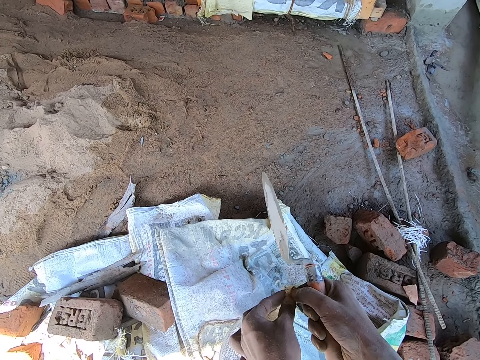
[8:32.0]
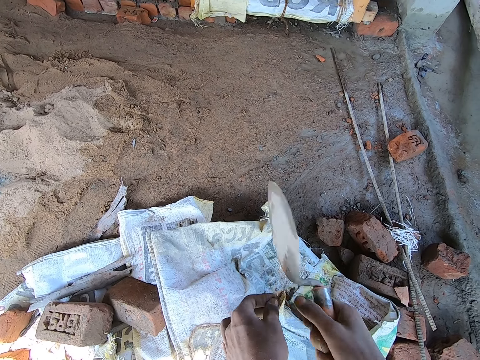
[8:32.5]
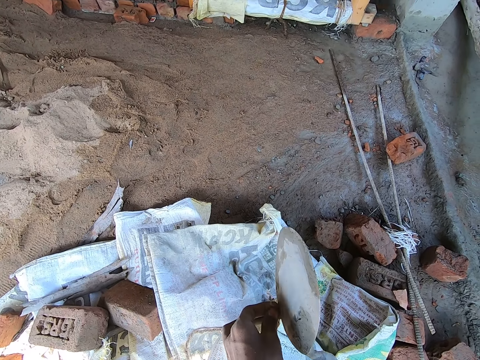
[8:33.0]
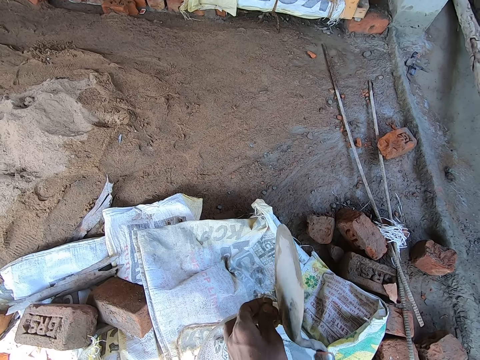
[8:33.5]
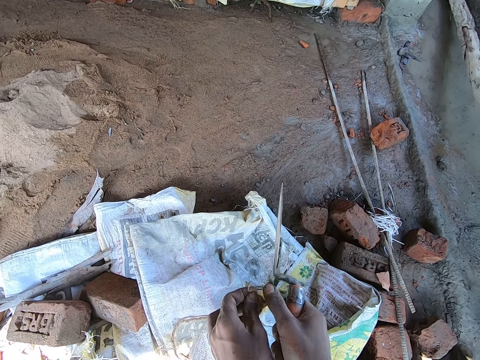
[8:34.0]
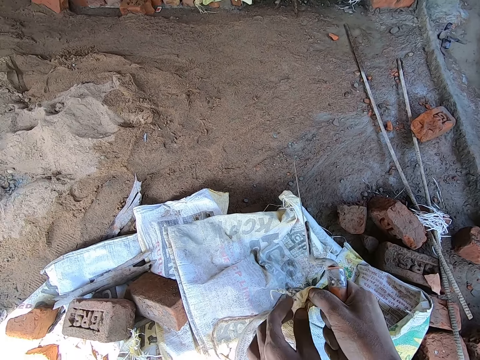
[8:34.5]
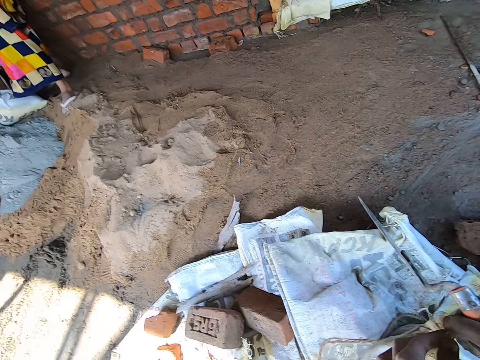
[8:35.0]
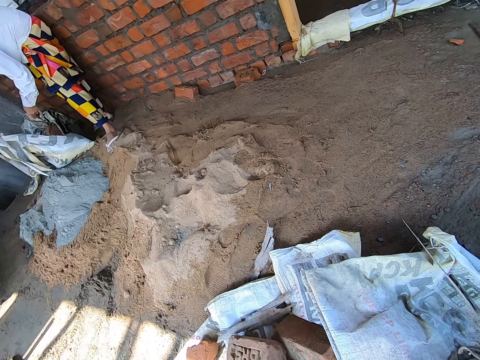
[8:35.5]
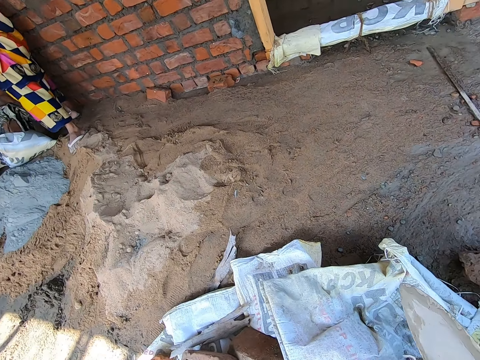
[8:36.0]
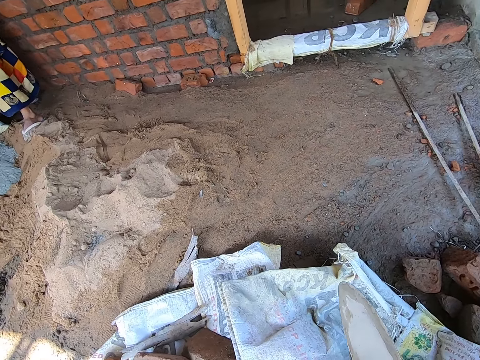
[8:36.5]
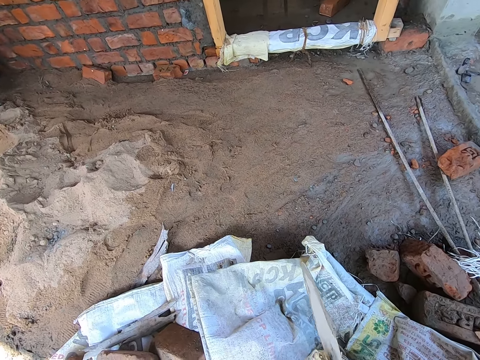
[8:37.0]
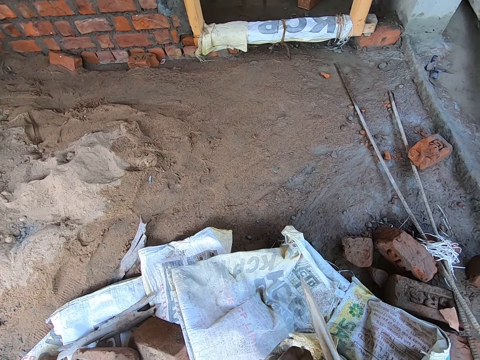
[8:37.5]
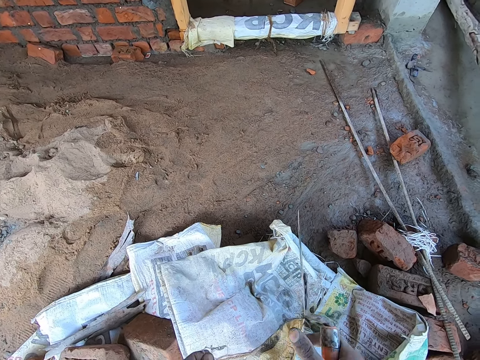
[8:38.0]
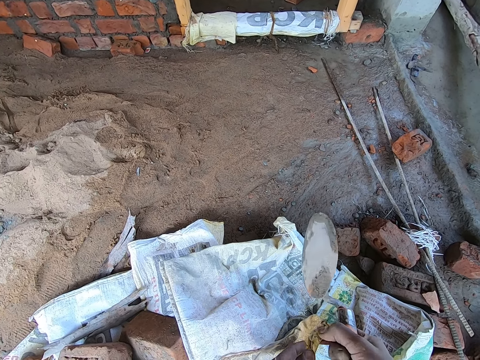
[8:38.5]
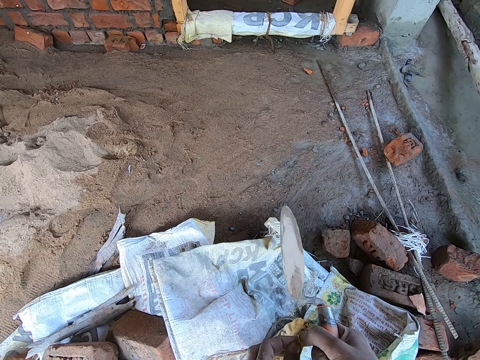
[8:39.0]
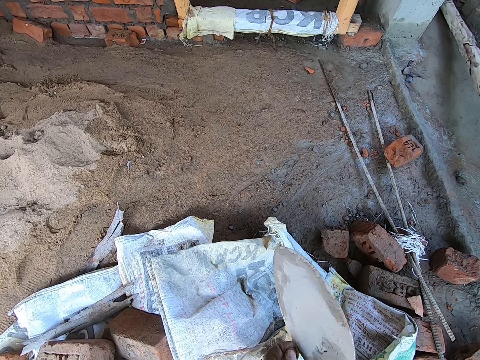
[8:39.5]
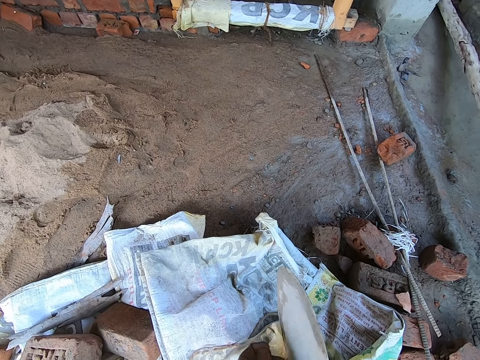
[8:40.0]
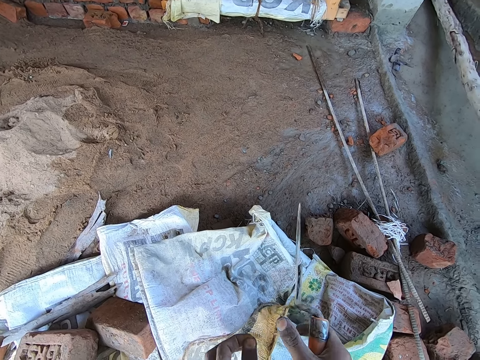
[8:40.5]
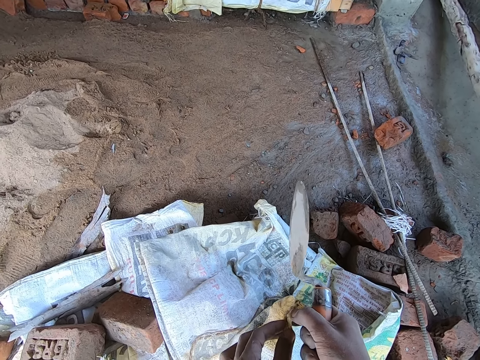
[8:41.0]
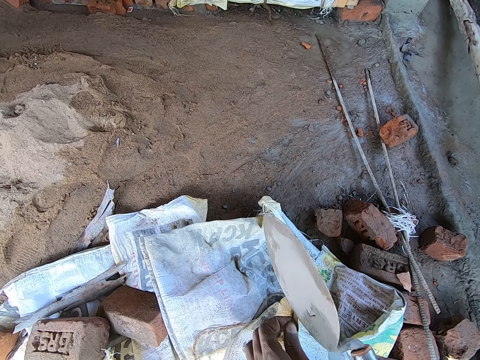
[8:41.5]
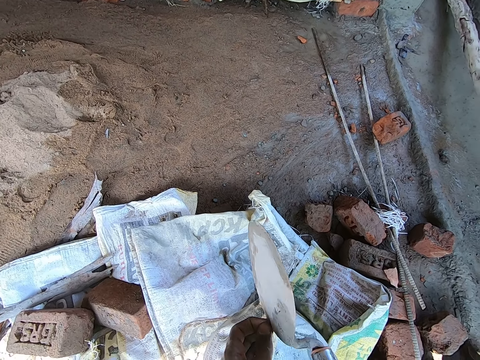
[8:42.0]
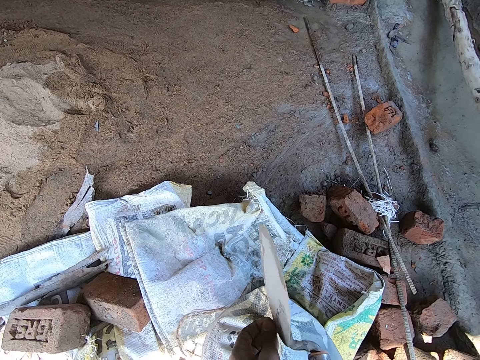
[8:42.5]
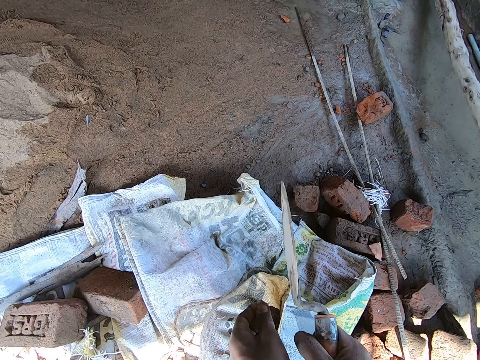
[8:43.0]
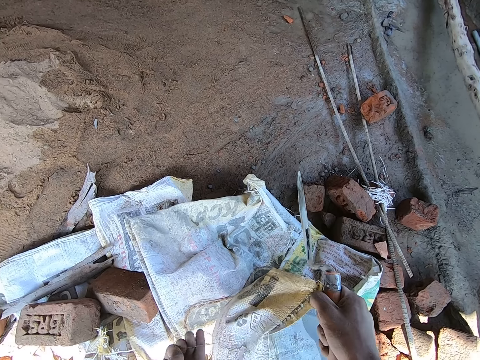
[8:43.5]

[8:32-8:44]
The camera wearer holds the sack of cement with his left hand. He cuts the sack of cement with the trowel in his right hand.

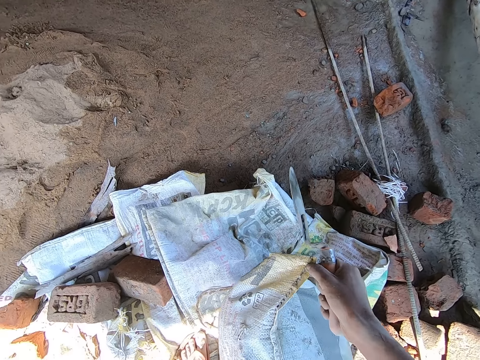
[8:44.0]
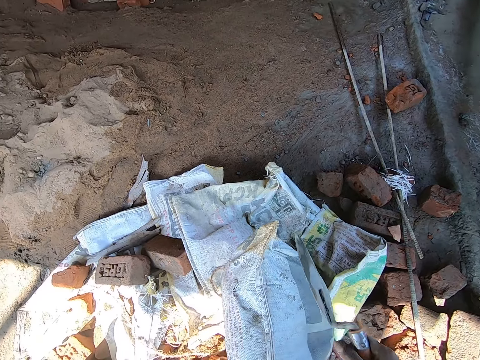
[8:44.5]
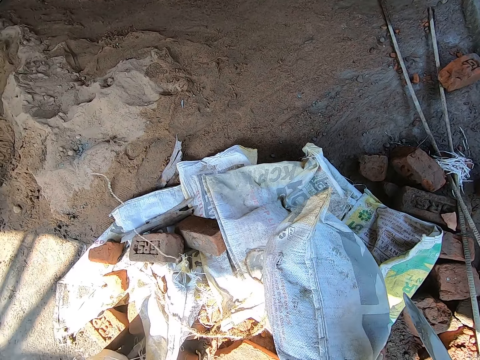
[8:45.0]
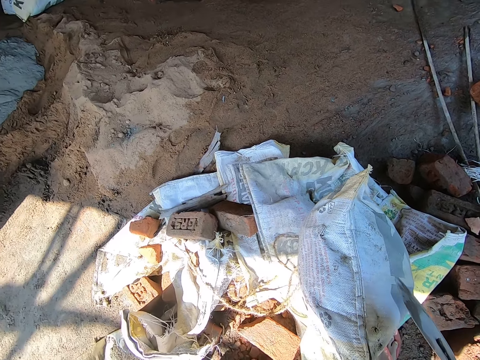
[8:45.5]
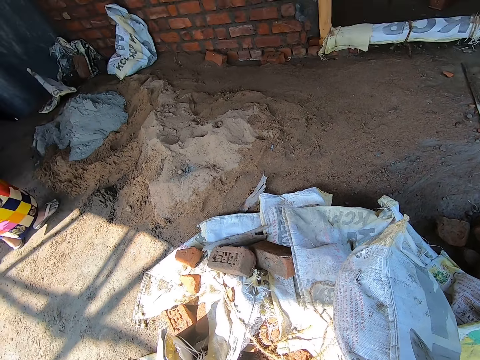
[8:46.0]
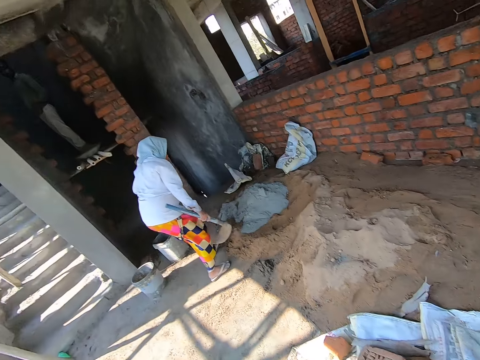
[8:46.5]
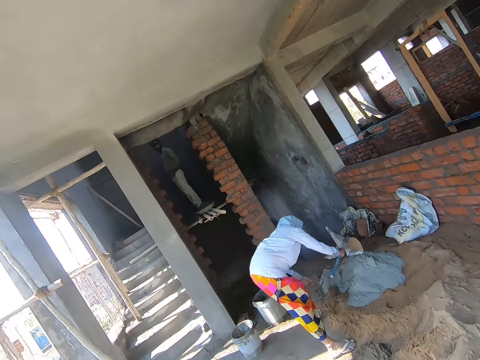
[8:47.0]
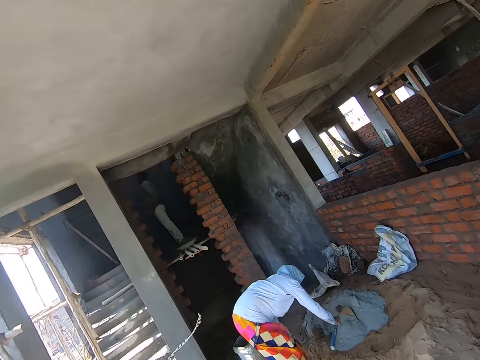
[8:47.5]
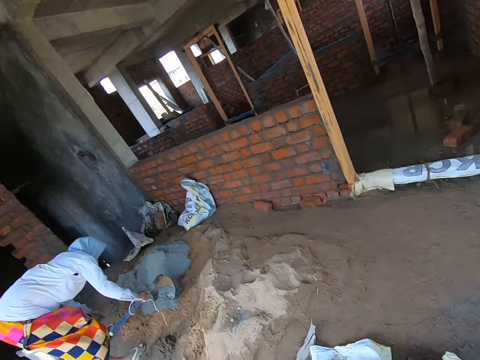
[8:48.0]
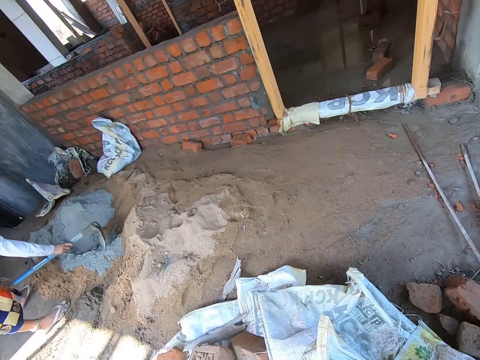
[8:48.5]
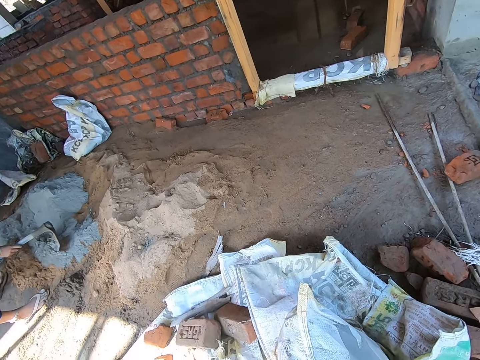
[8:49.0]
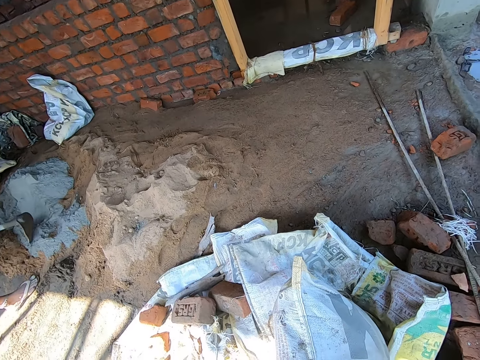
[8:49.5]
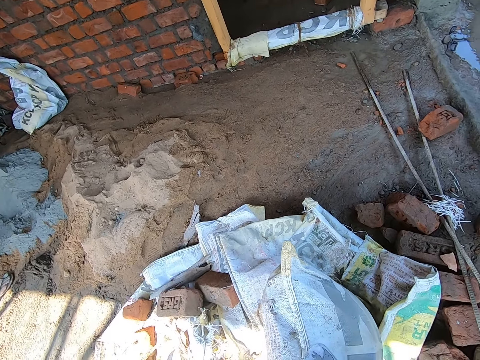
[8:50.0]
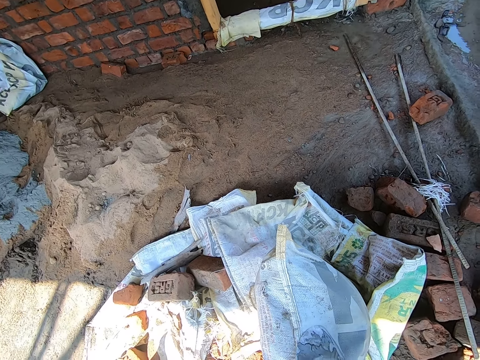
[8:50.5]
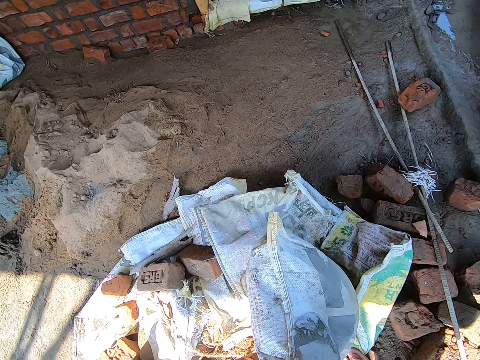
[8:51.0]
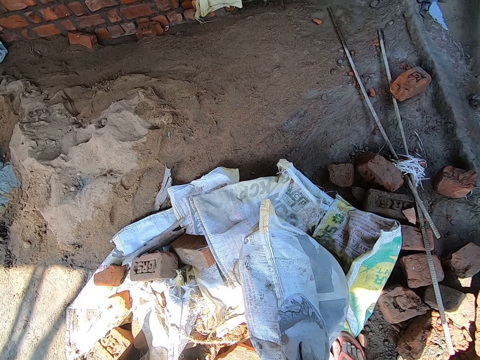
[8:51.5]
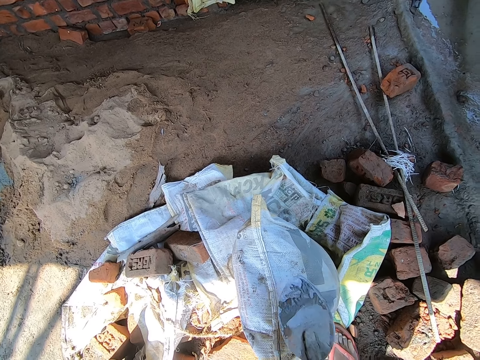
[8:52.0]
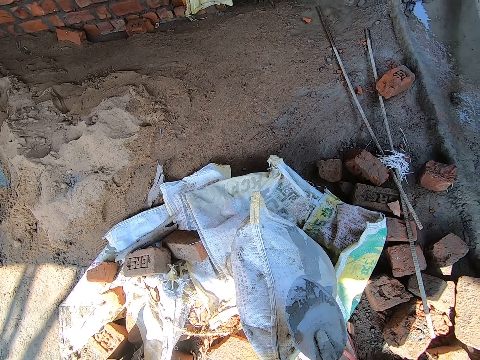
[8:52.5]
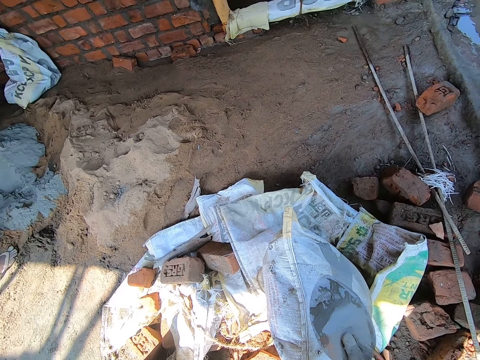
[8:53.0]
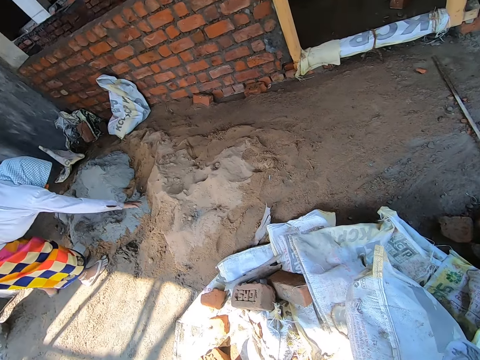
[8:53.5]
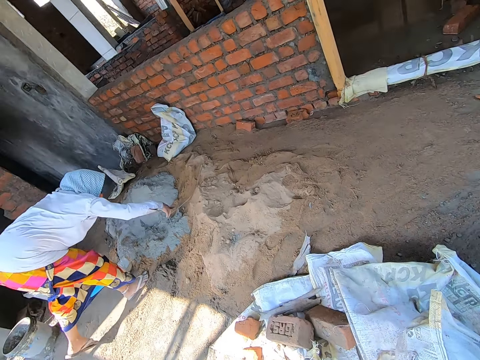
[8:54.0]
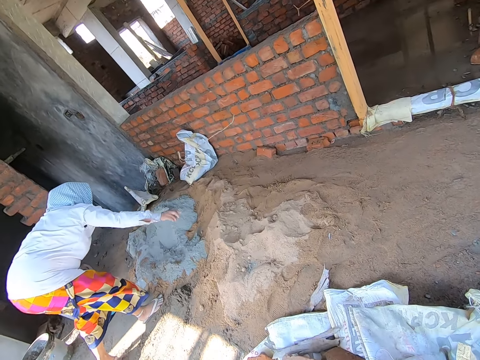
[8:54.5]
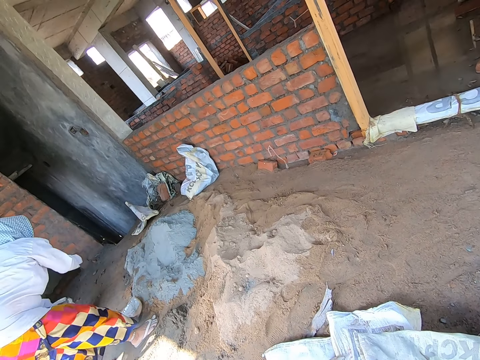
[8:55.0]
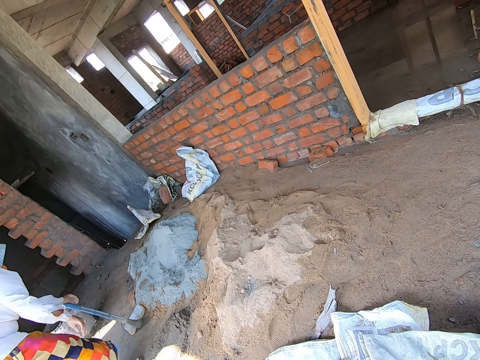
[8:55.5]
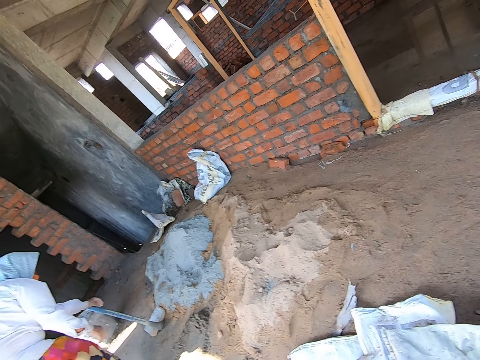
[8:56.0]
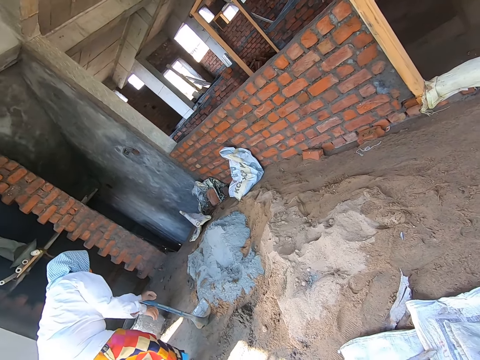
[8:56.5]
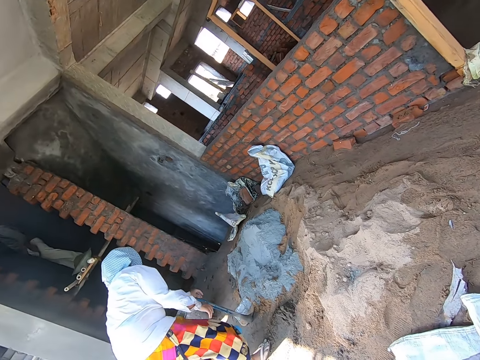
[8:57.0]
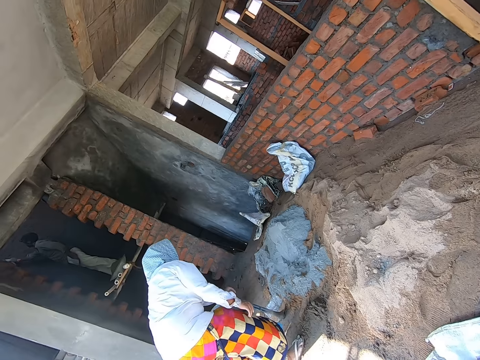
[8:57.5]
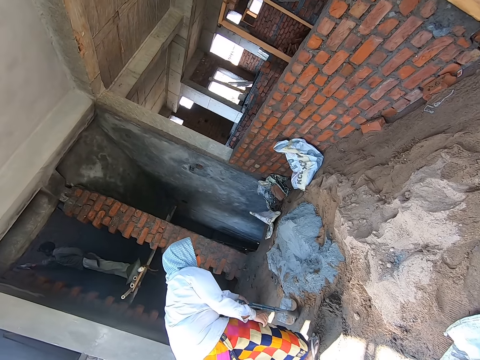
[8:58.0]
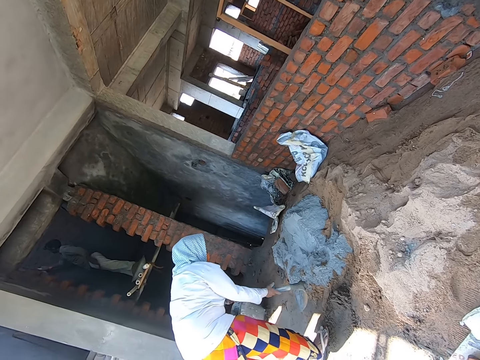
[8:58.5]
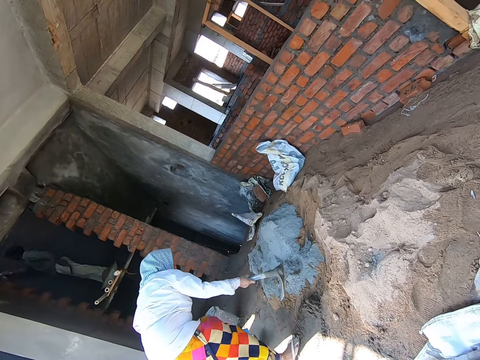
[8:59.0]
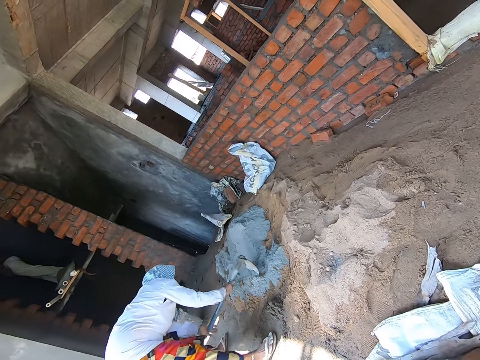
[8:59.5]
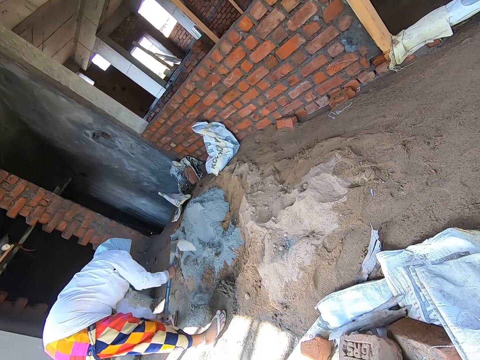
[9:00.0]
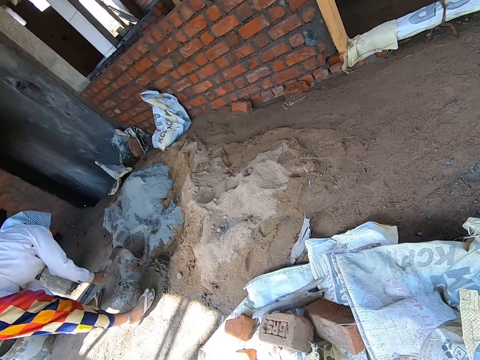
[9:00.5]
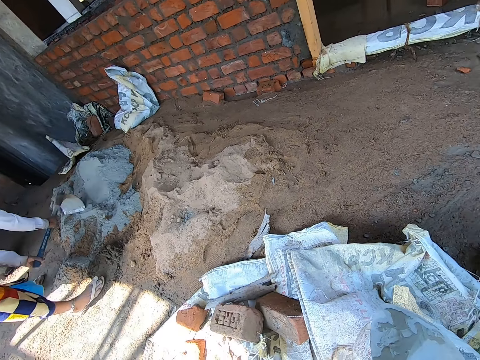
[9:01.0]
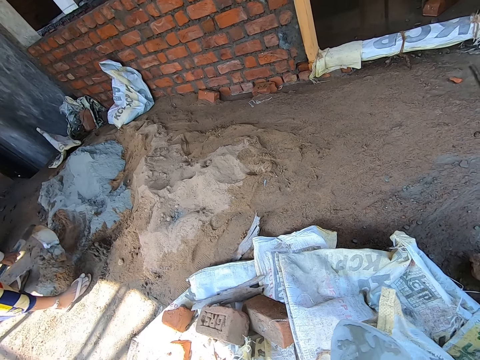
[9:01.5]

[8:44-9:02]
The camera wearer looks around. A woman spreads cement on the sand on the floor with the hoe in her right hand. The woman converses with a man. The camera wearer cuts the sack with a trowel. The woman mixes the sand with the cement with the hoe in her hands.
